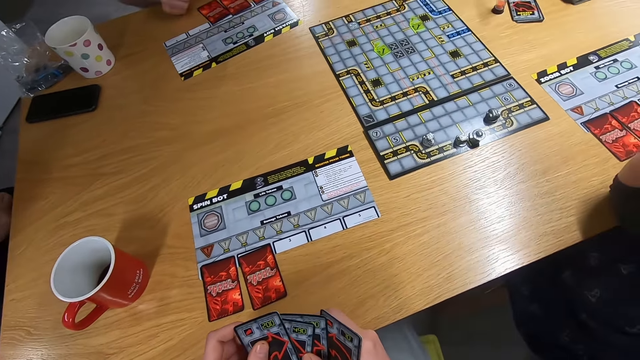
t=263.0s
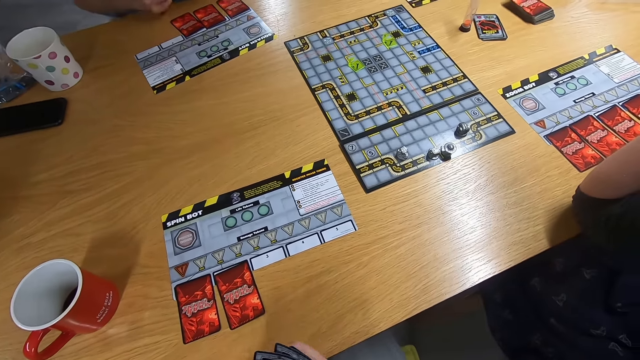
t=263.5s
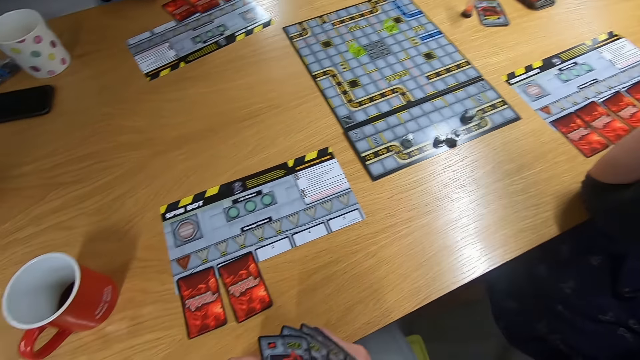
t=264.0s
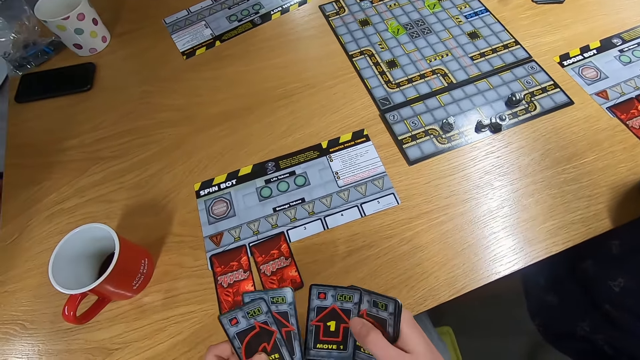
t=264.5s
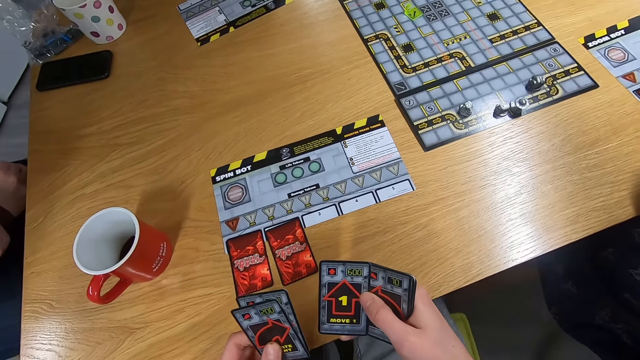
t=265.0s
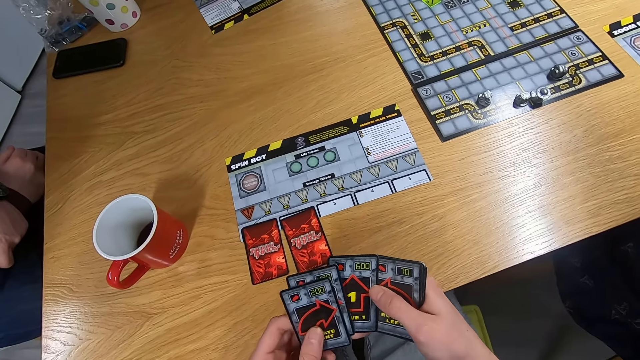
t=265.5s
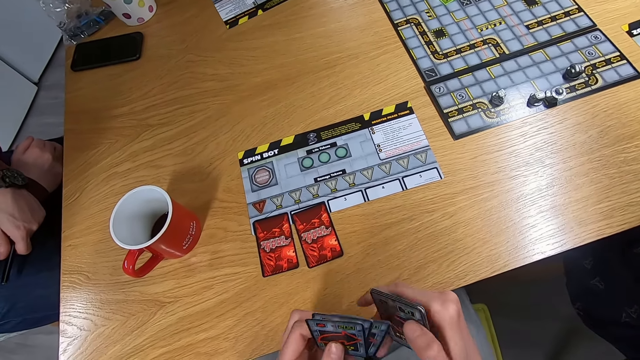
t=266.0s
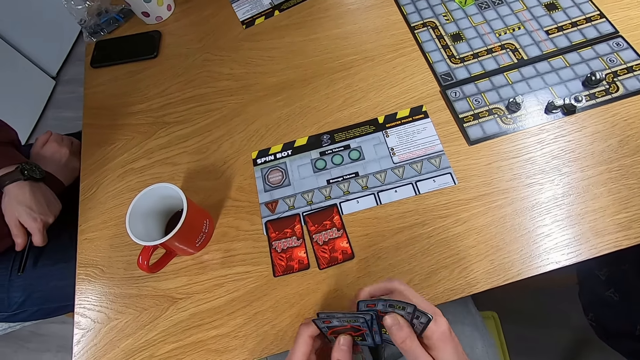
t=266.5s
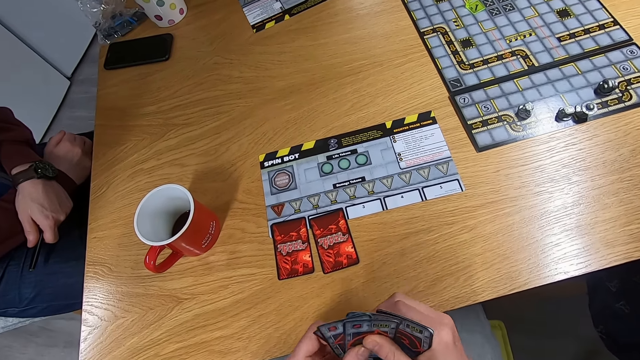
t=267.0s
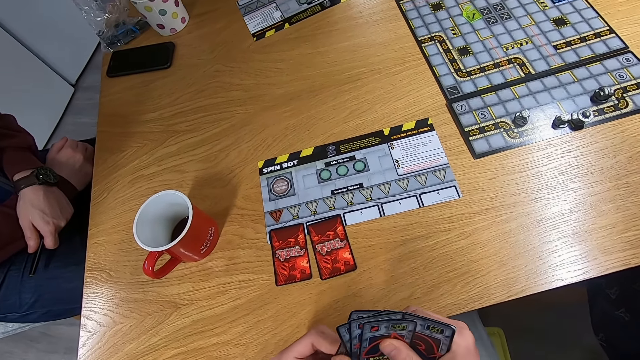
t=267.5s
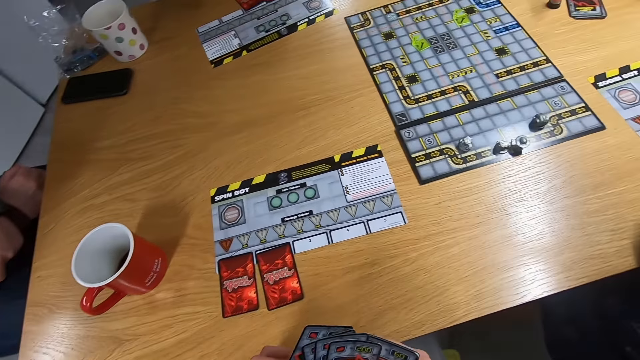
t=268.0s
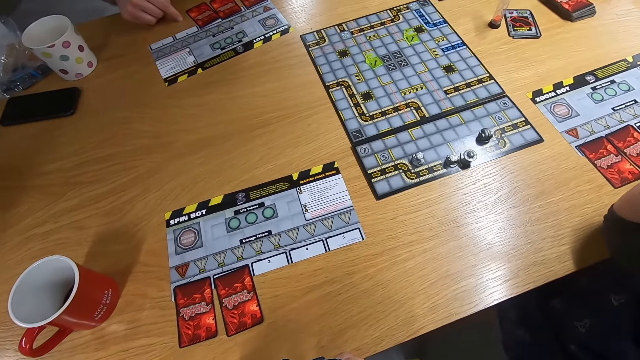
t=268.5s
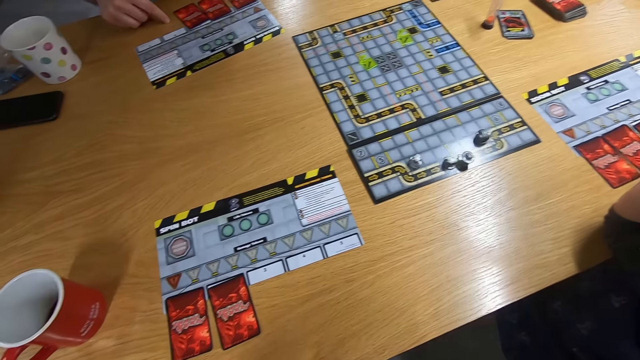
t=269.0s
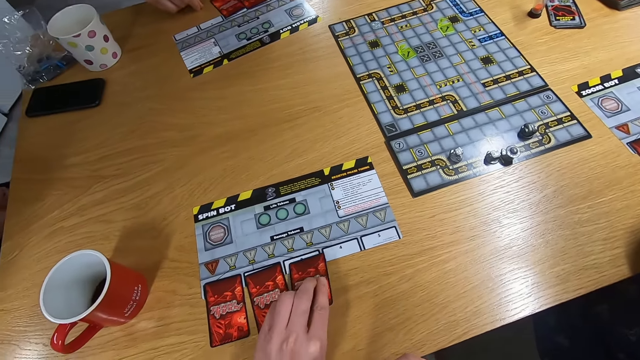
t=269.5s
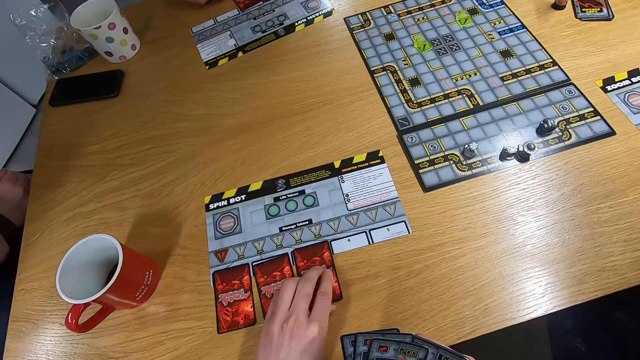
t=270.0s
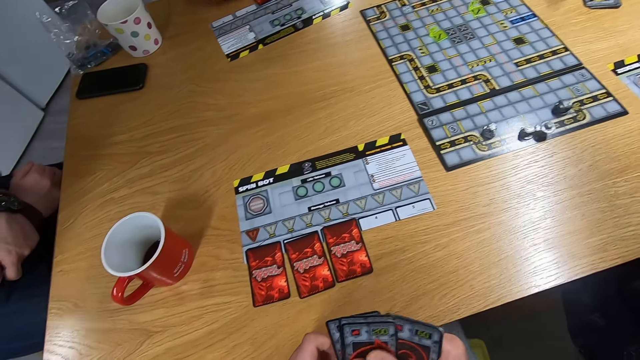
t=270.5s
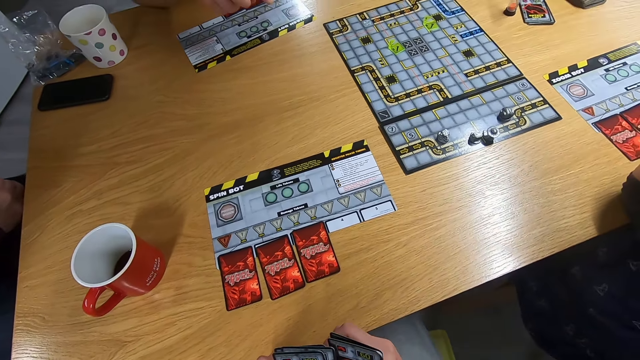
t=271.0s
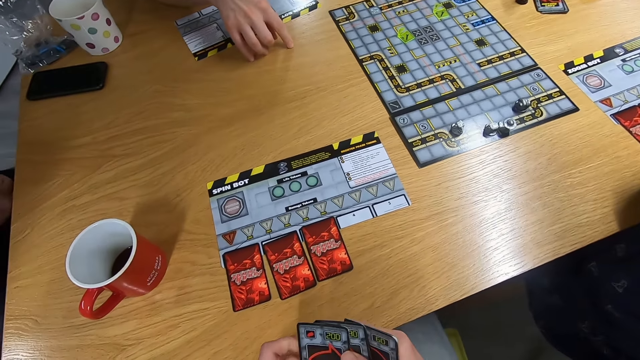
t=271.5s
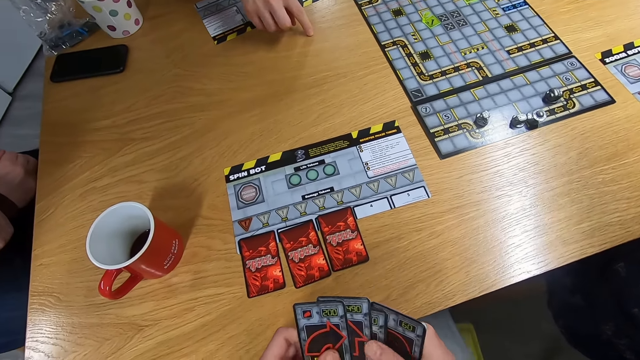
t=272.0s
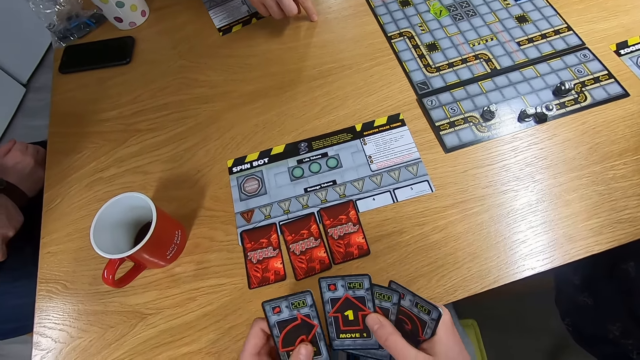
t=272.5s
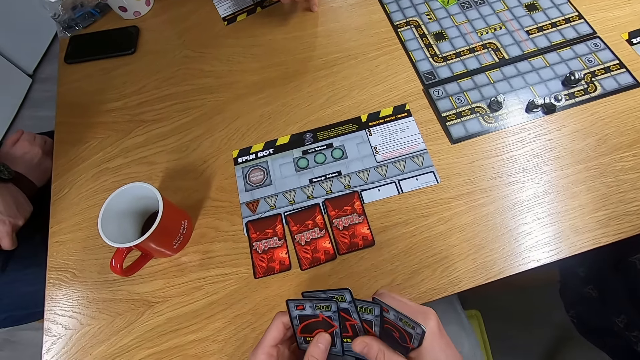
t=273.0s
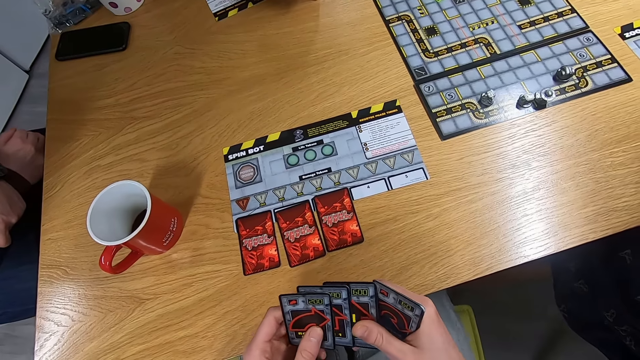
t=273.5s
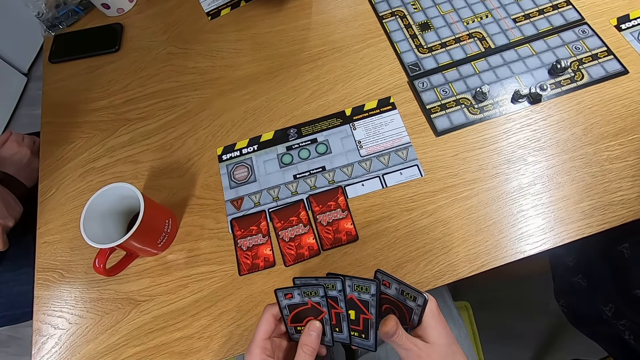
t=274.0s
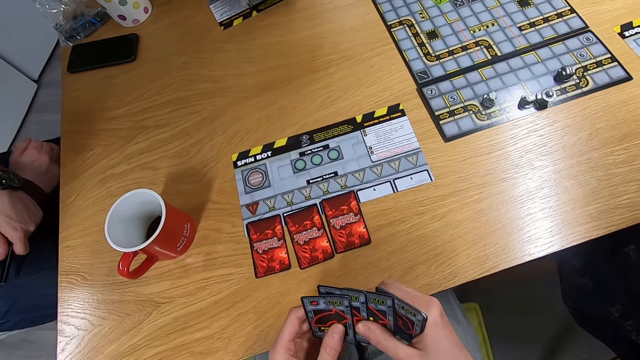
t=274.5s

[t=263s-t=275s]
The camera wearer stares at the board game. They drop the card on the desk. They shuffle the cards on the hands. A man drops the card on the desk.

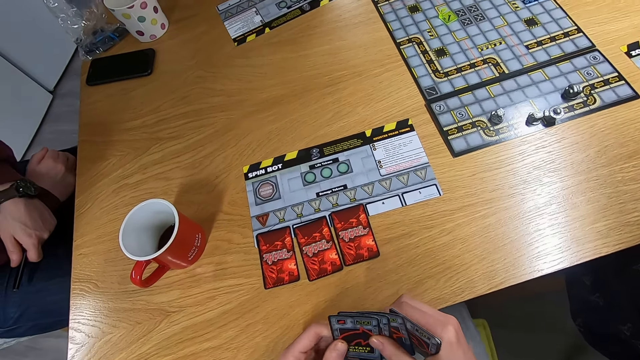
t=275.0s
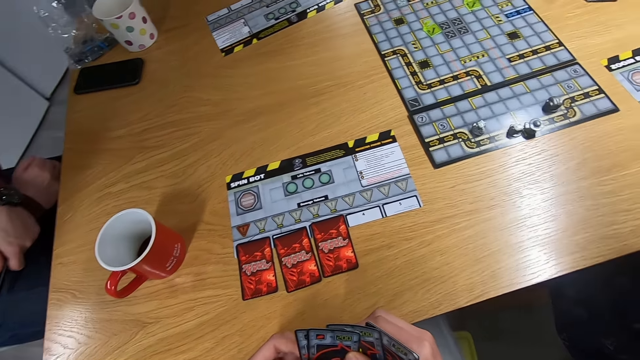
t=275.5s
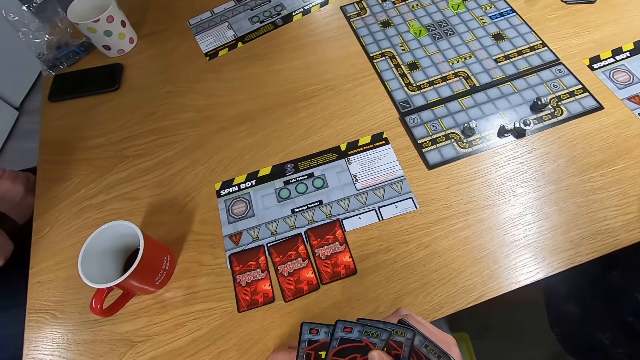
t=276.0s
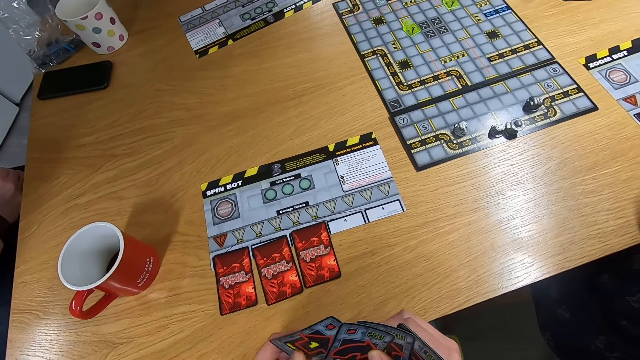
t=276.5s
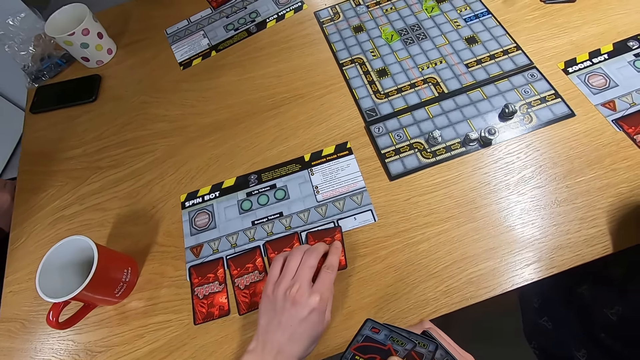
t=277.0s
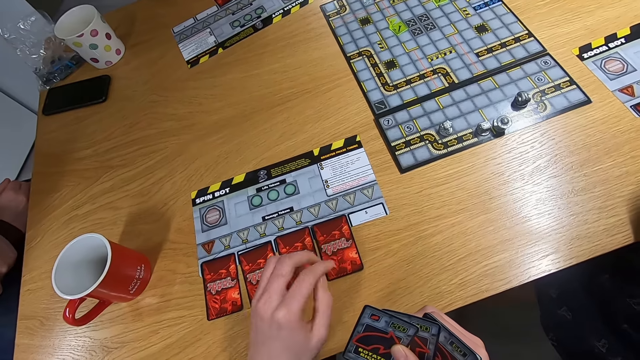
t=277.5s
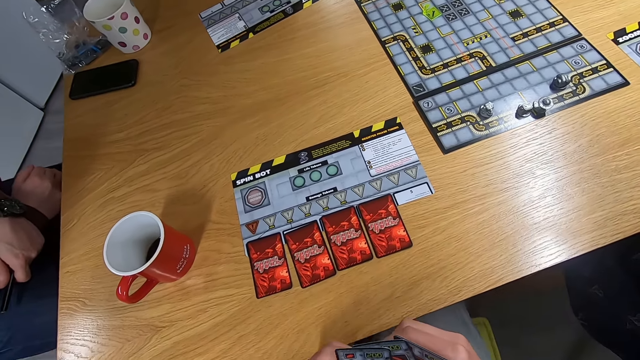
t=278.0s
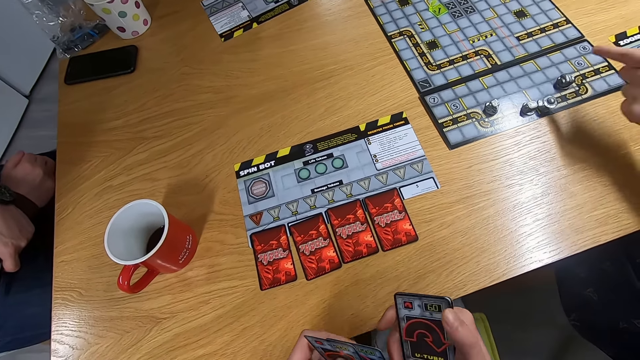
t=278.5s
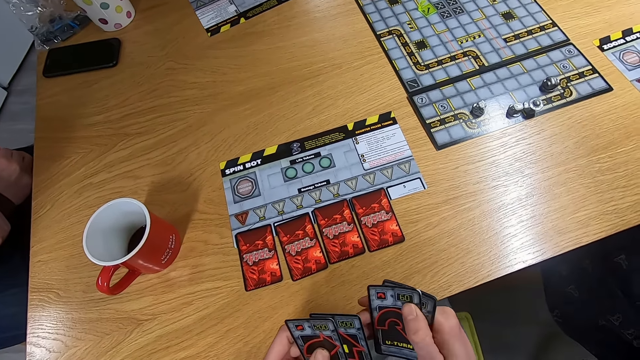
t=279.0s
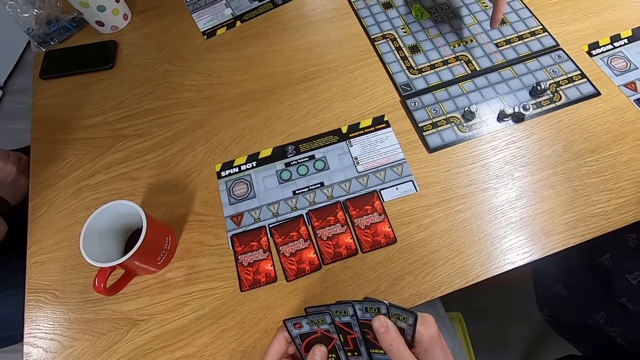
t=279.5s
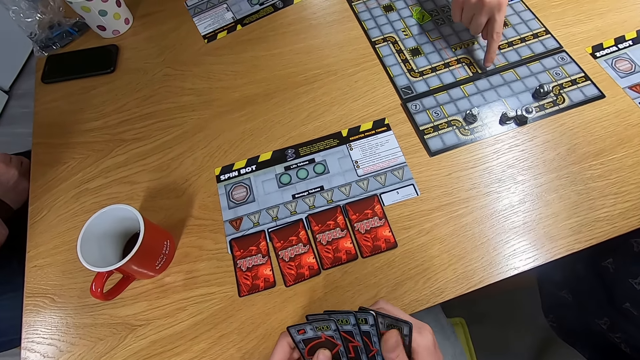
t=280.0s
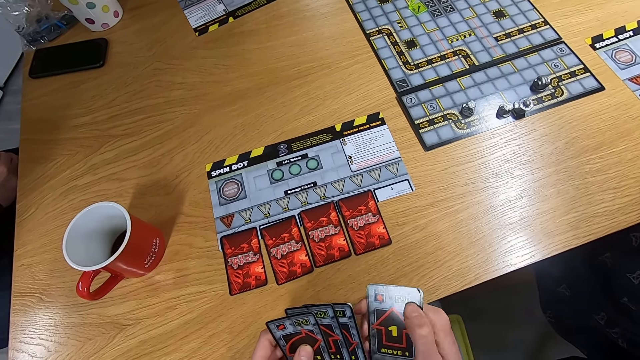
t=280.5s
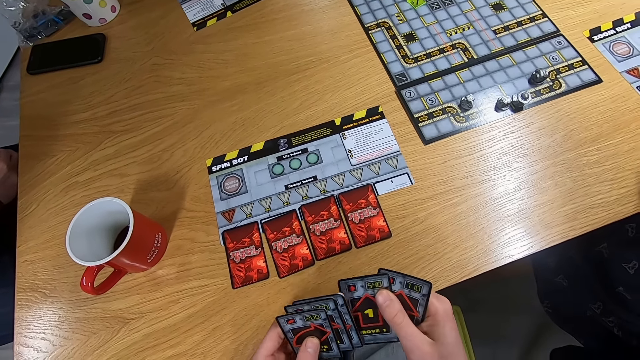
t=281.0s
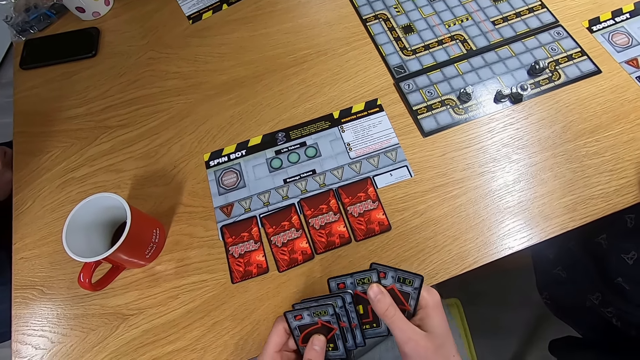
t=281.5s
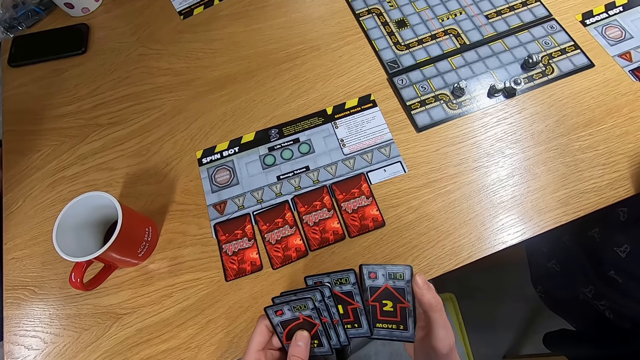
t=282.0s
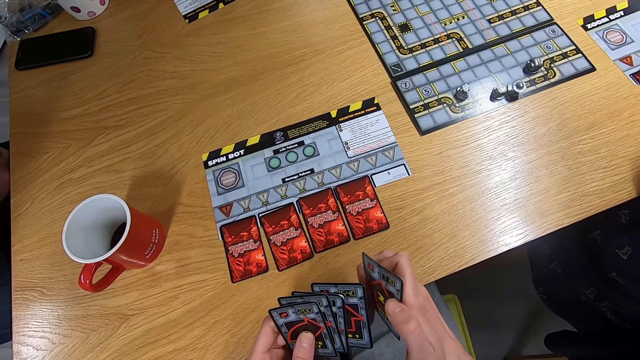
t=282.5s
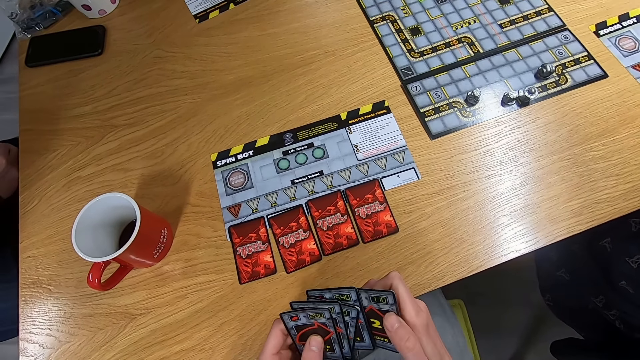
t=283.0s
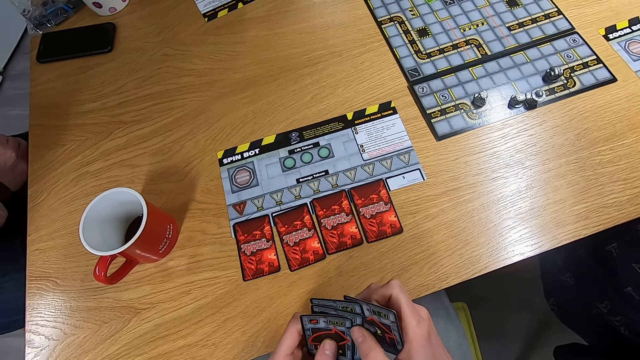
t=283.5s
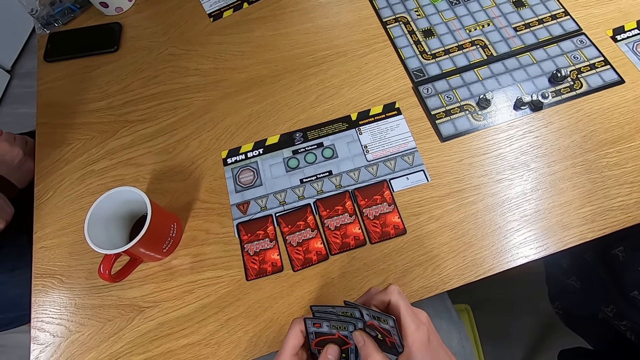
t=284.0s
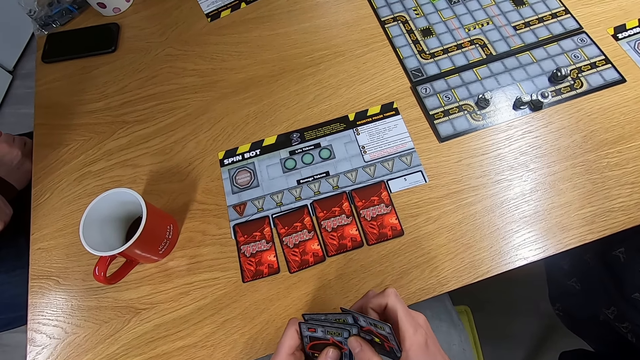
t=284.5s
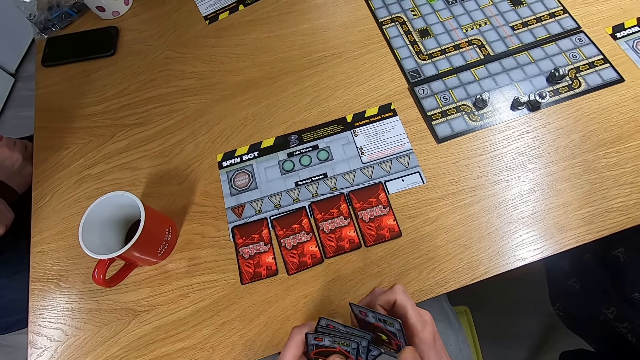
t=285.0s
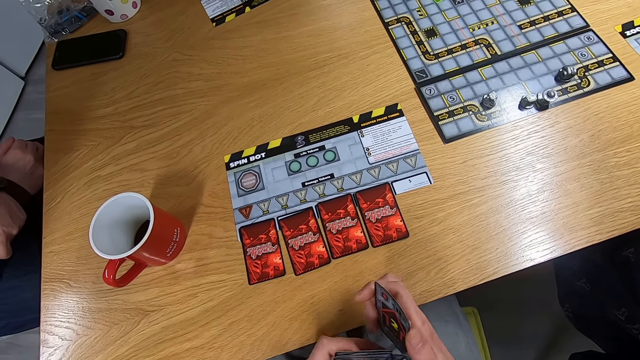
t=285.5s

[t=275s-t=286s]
The camera wearer stares at the board game. They drop the card on the desk. A lady swings the left hand. A man swings the right hand. The camera wearer stares at the cards.
